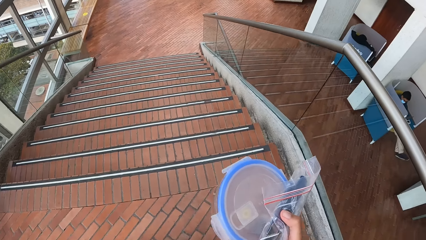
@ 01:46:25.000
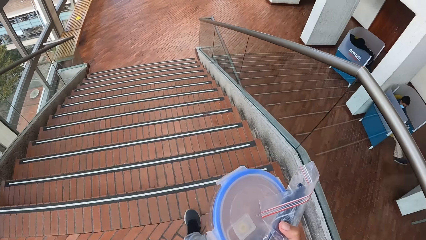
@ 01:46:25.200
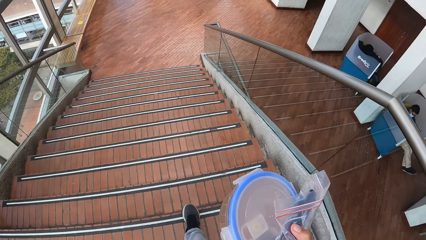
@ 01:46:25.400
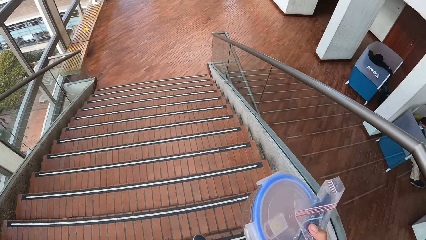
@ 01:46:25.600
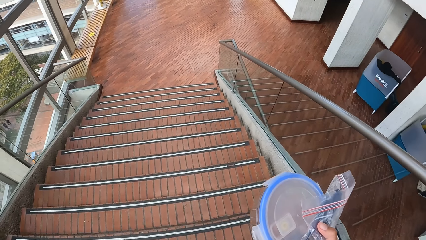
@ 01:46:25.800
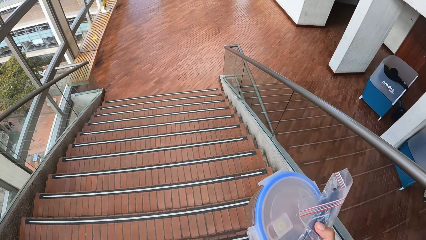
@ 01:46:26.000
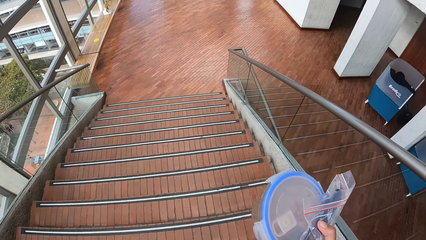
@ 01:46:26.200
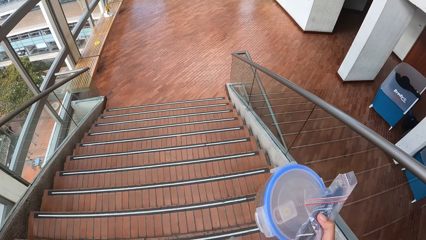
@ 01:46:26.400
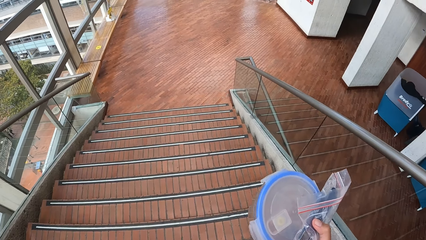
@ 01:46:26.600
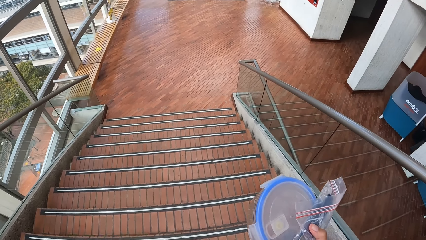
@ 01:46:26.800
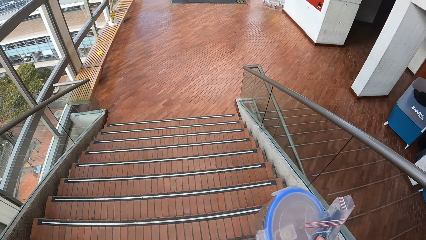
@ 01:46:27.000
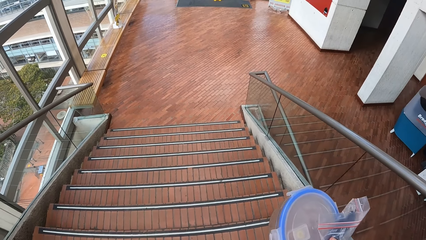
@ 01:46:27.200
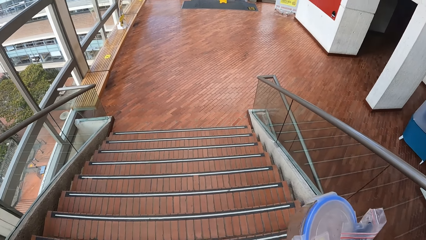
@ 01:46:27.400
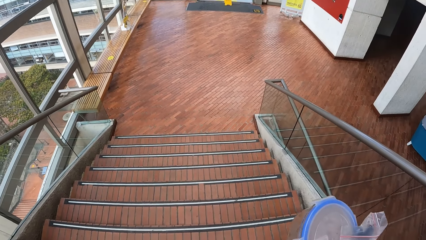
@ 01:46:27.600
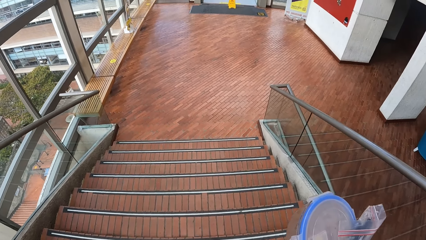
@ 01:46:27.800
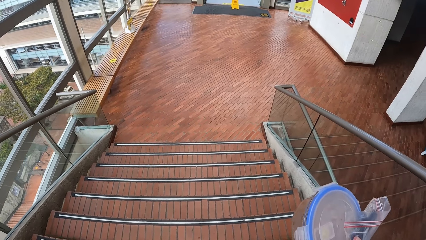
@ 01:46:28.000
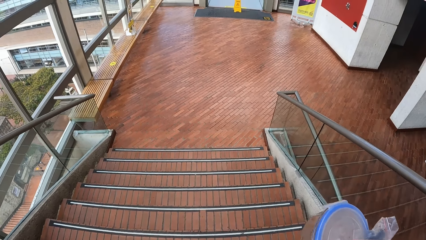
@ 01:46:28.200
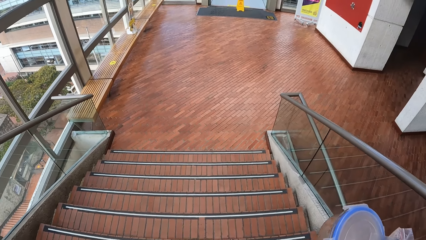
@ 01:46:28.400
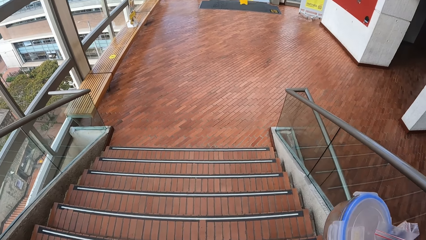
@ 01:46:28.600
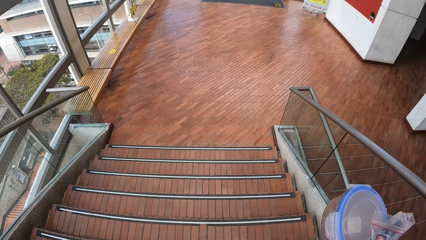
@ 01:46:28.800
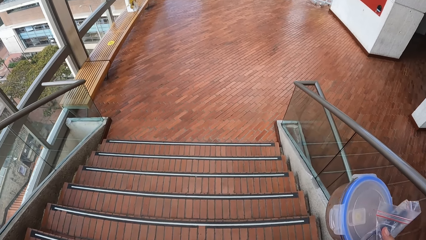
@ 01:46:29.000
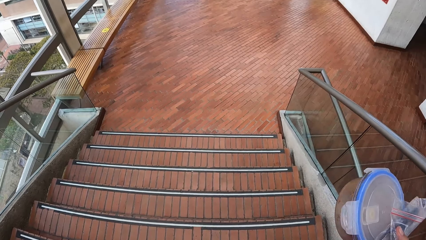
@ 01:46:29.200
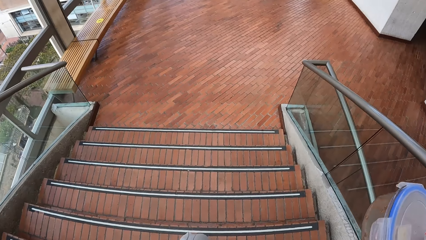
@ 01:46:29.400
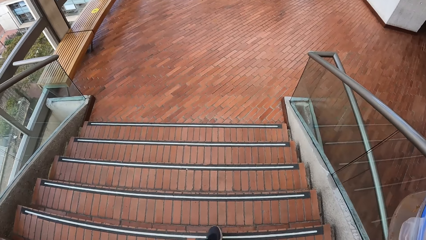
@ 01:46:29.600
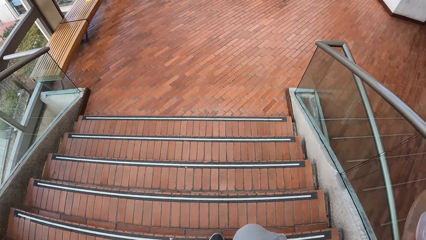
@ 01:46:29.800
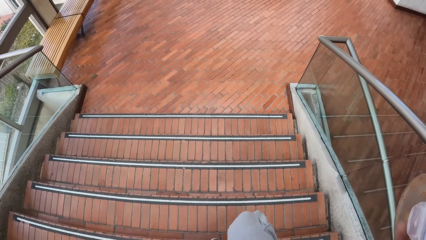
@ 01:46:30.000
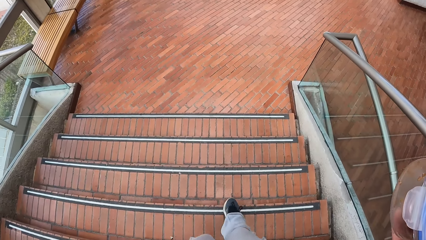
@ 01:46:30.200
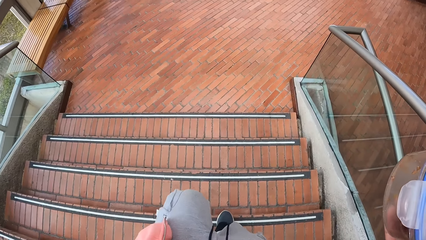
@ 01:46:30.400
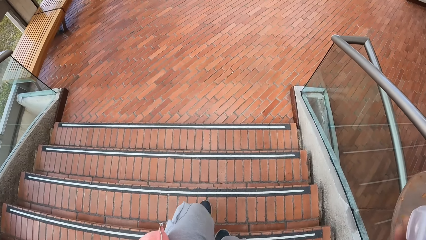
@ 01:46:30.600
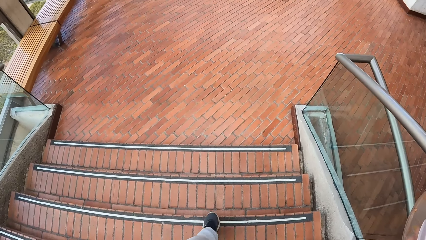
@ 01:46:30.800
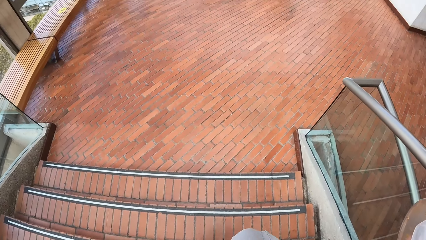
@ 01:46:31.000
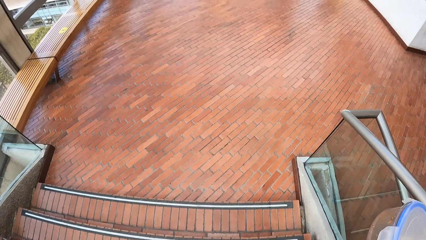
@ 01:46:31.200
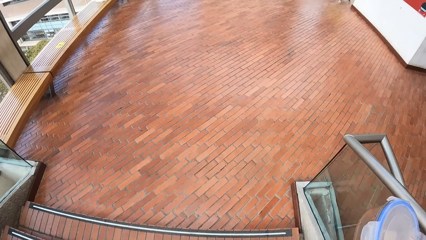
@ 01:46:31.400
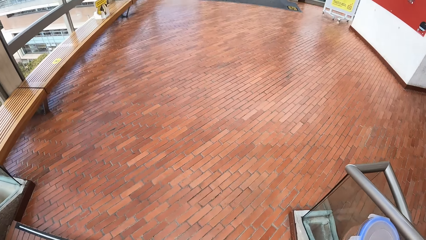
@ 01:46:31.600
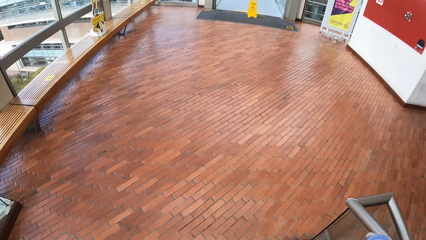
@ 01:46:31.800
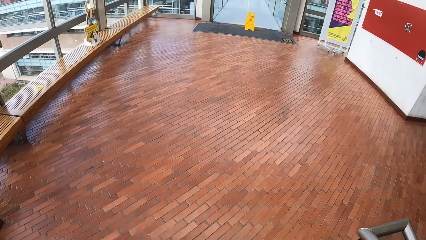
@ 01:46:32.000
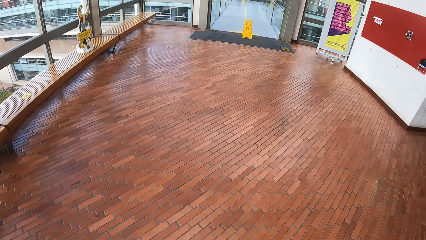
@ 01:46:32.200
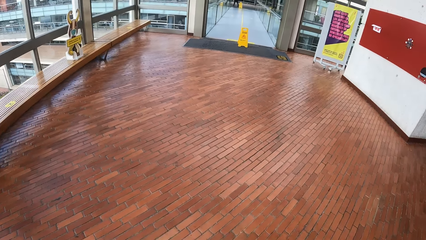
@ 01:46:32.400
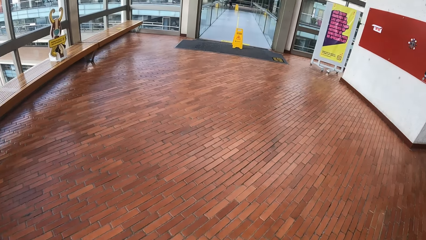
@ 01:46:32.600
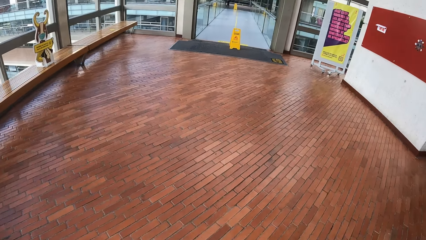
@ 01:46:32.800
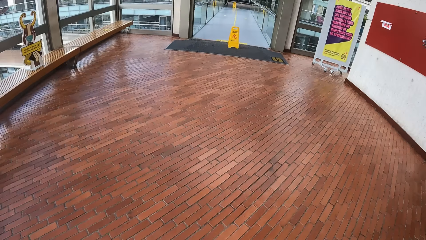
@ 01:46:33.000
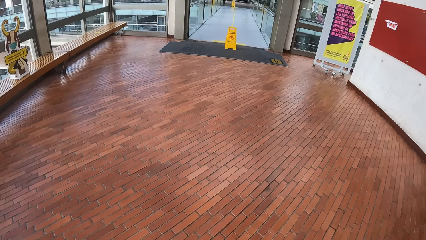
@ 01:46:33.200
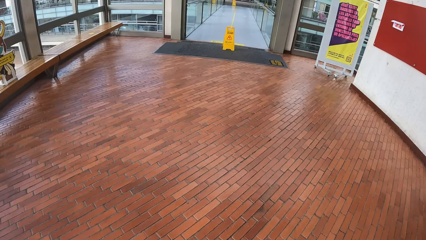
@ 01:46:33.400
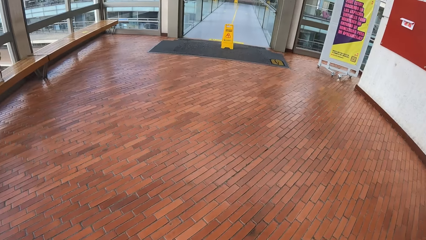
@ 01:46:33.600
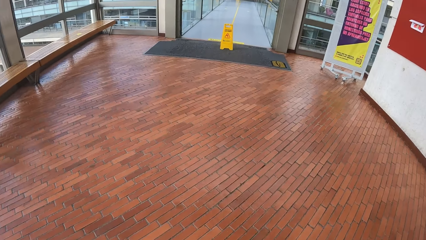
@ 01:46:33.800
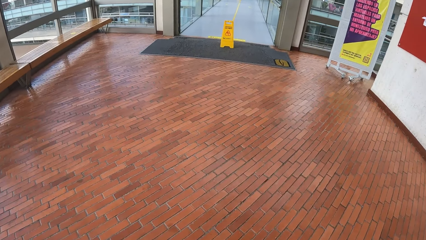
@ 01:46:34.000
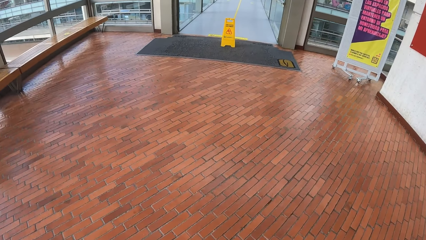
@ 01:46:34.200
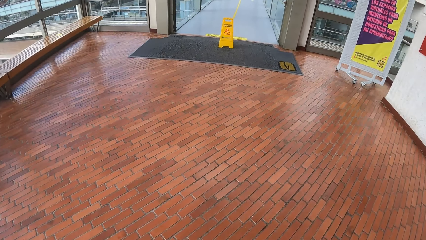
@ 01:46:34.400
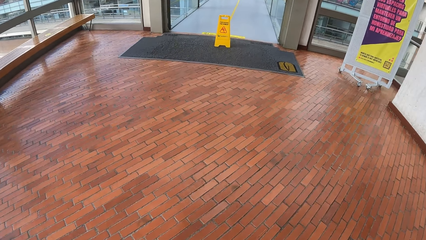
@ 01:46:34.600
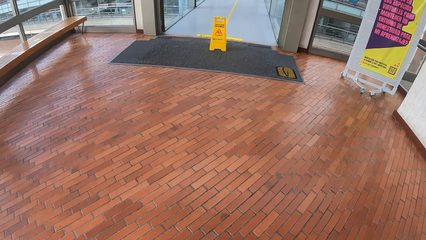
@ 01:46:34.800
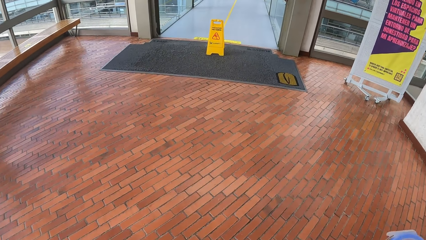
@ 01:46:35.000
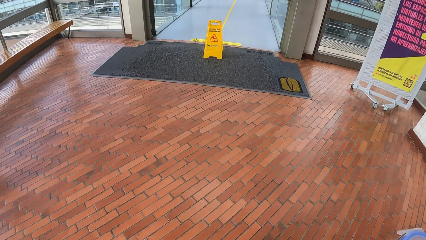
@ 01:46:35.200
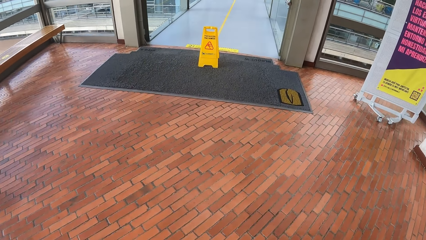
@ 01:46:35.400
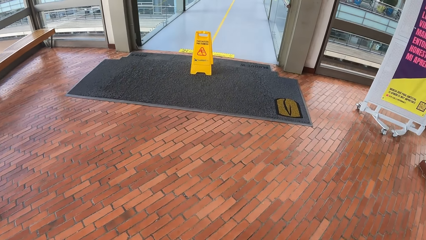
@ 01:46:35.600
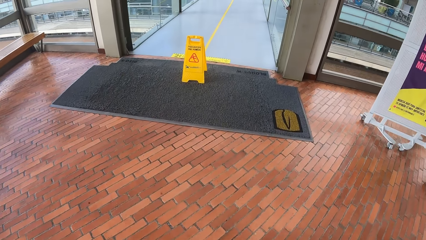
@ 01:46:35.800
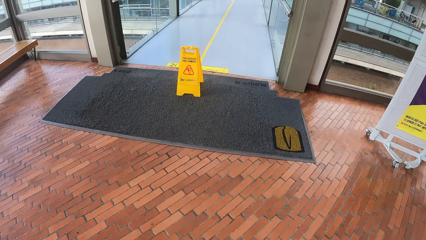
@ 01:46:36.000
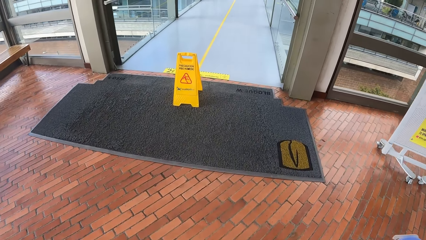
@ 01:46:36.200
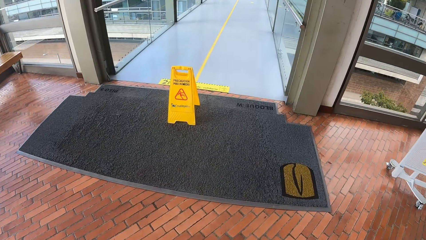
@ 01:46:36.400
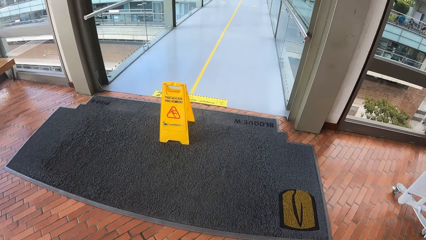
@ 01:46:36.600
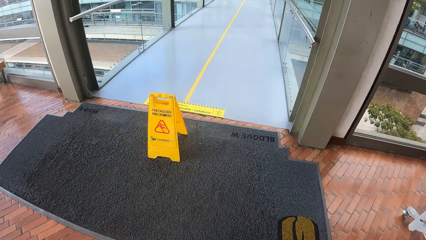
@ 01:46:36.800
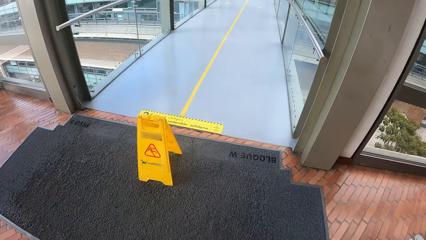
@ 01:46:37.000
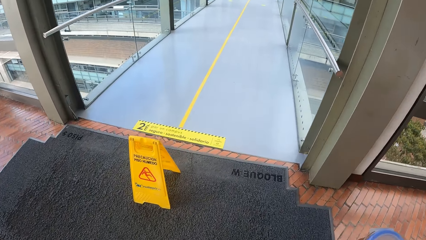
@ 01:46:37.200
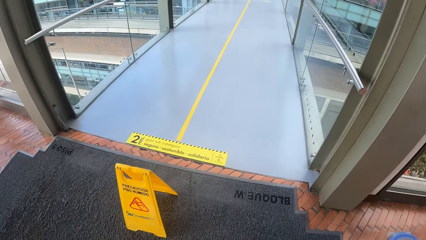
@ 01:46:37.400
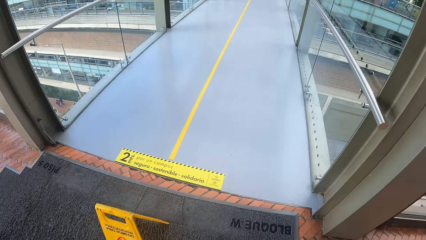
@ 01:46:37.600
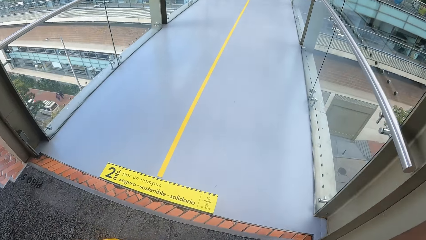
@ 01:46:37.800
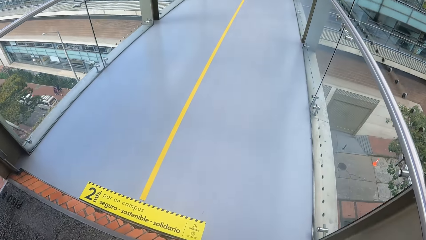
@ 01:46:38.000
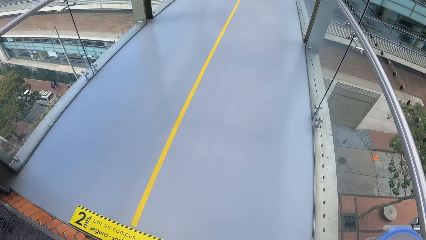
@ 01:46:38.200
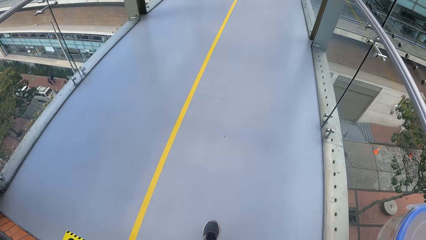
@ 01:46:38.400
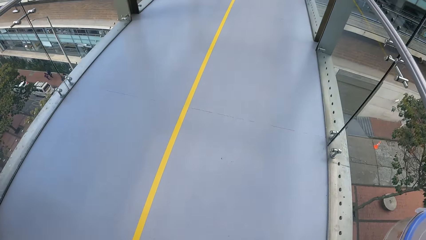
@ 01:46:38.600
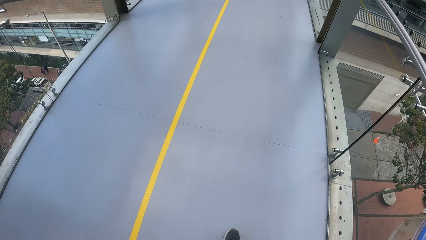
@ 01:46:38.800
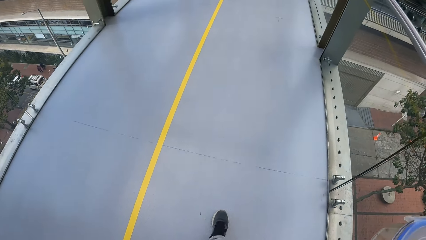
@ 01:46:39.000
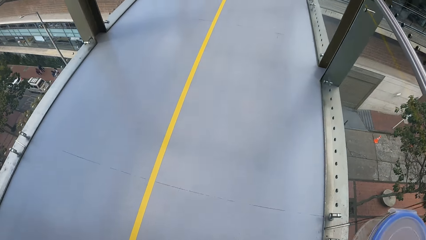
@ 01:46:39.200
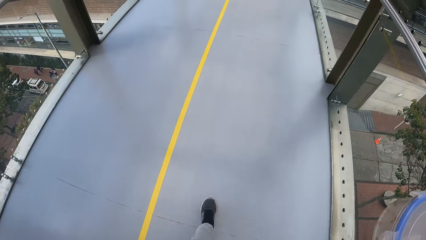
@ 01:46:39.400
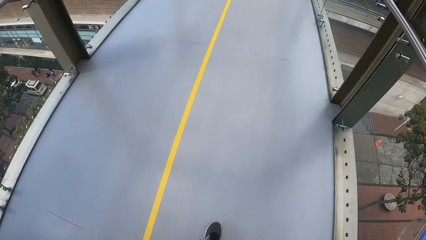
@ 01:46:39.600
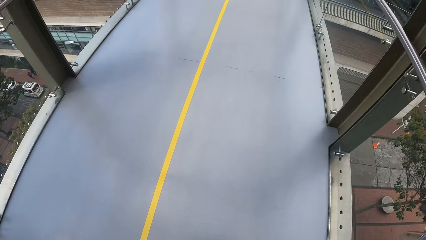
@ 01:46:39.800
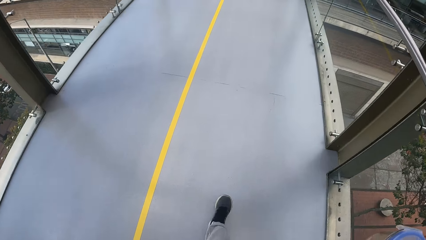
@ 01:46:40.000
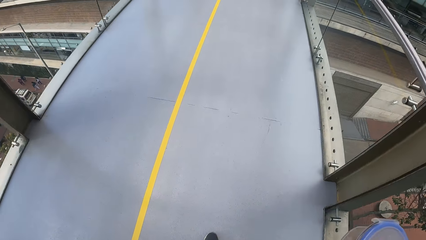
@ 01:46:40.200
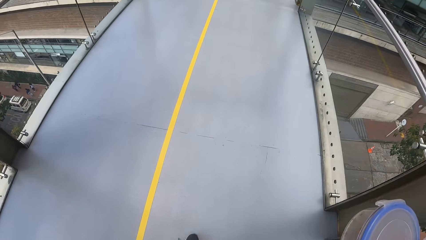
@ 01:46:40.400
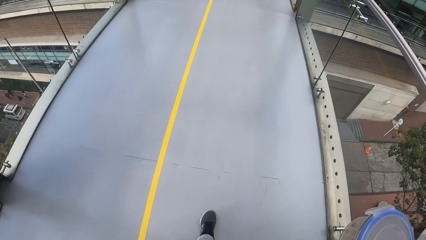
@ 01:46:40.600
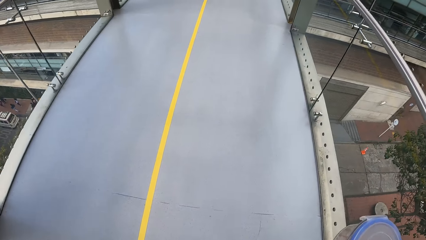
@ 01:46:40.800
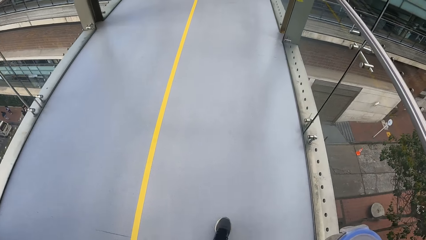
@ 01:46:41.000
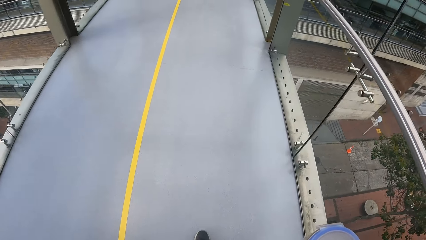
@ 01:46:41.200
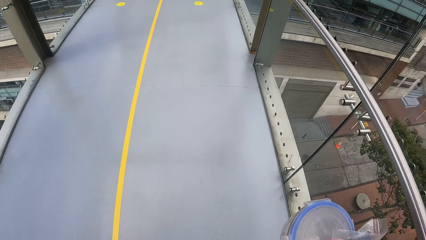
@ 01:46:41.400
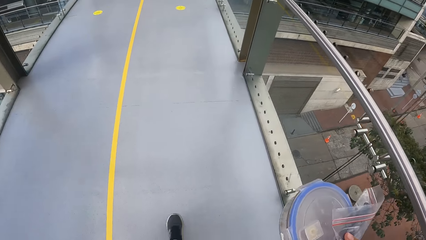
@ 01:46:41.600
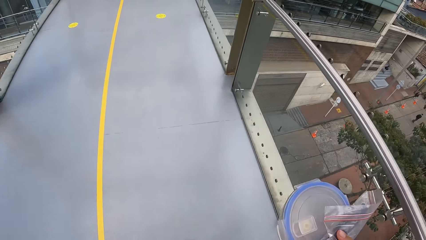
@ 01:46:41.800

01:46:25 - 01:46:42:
The camera wearer walks across a bridge.
